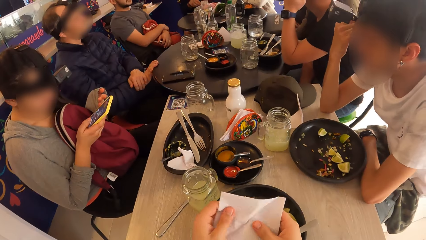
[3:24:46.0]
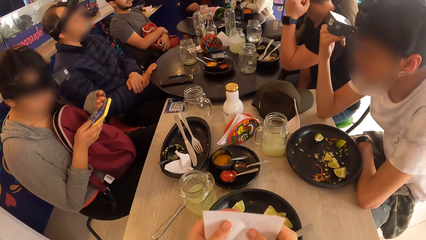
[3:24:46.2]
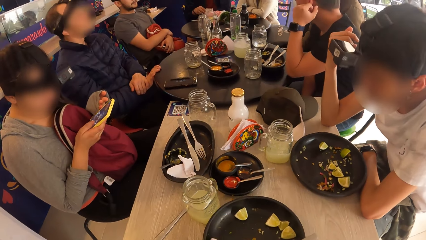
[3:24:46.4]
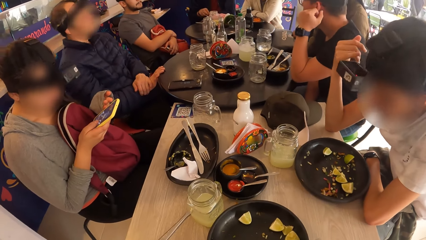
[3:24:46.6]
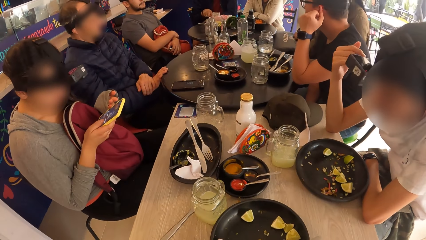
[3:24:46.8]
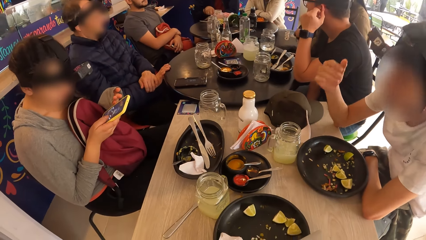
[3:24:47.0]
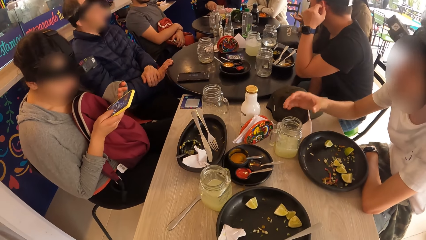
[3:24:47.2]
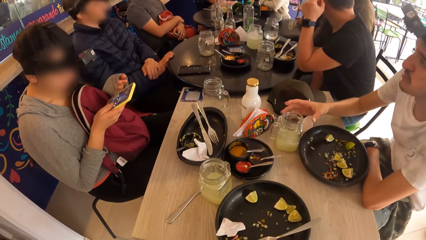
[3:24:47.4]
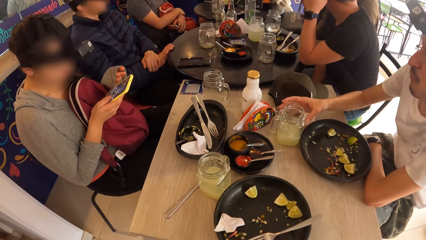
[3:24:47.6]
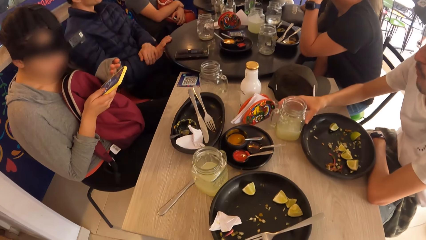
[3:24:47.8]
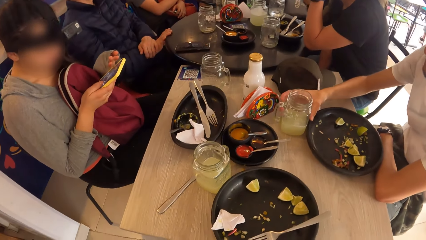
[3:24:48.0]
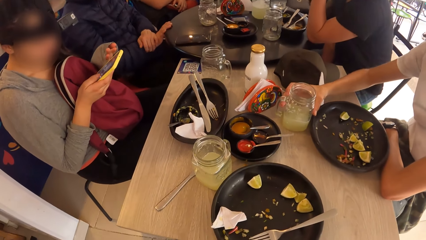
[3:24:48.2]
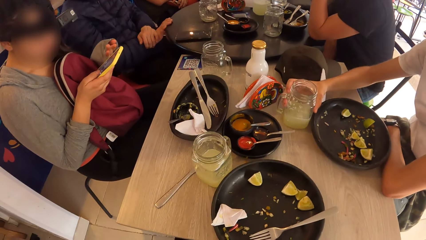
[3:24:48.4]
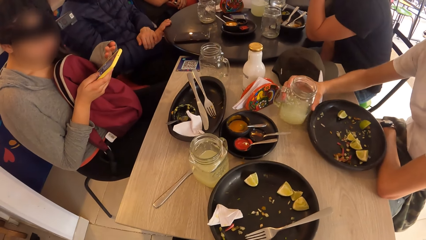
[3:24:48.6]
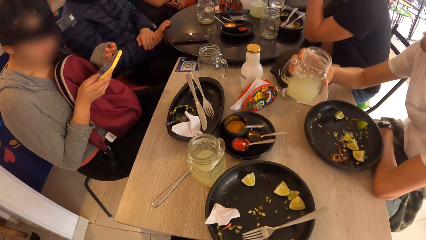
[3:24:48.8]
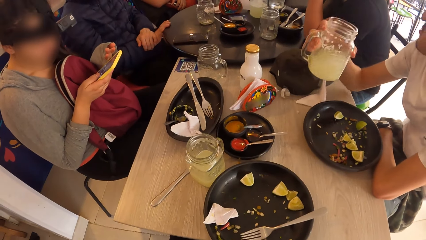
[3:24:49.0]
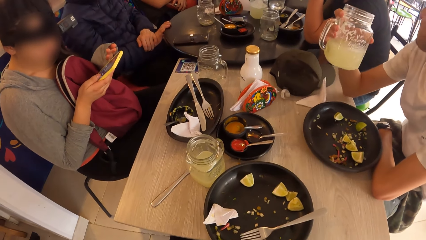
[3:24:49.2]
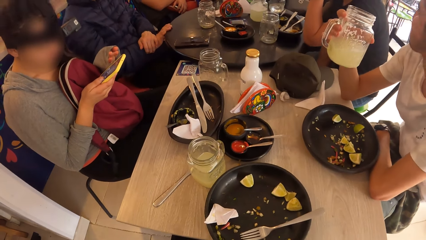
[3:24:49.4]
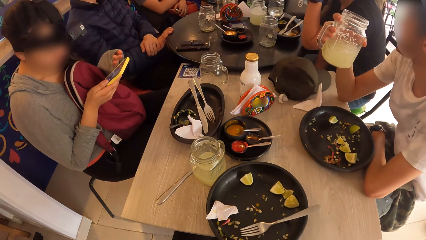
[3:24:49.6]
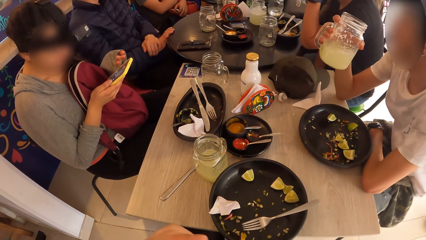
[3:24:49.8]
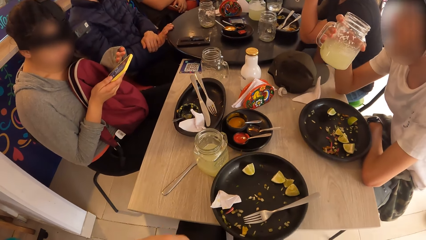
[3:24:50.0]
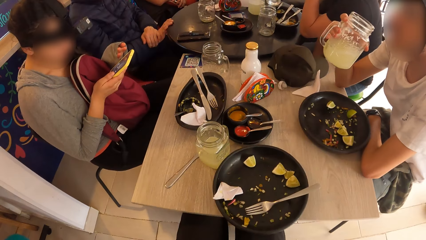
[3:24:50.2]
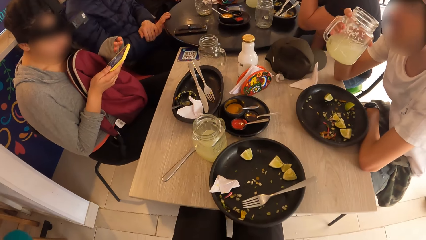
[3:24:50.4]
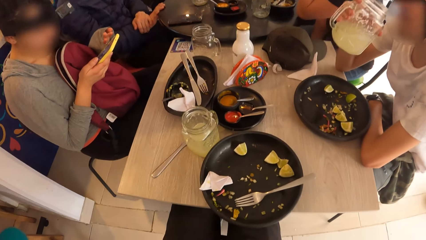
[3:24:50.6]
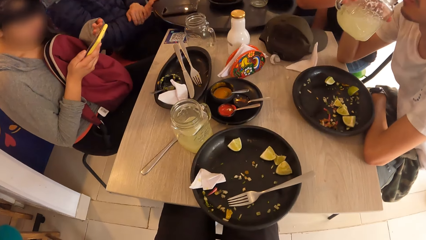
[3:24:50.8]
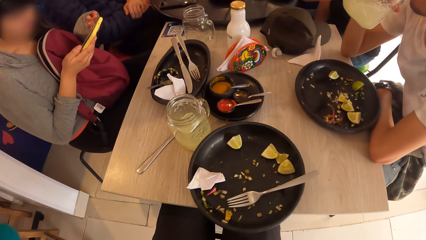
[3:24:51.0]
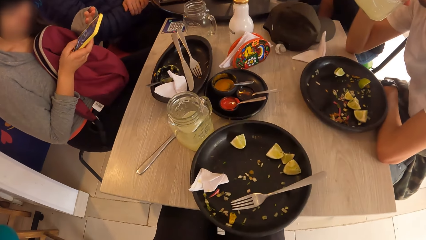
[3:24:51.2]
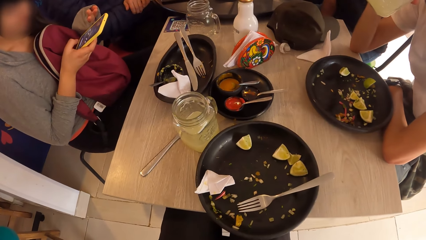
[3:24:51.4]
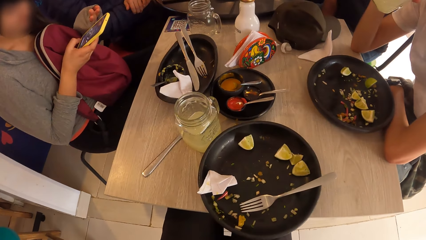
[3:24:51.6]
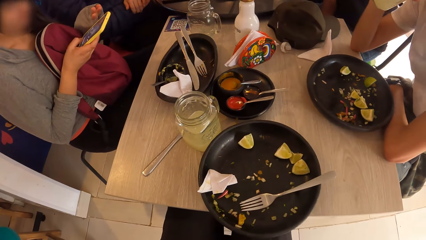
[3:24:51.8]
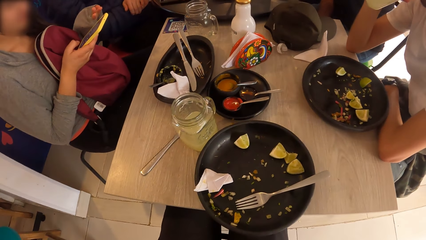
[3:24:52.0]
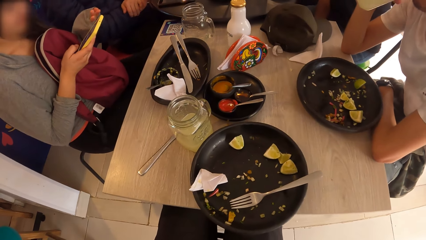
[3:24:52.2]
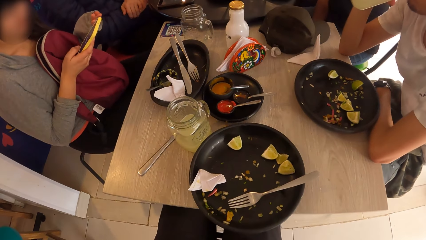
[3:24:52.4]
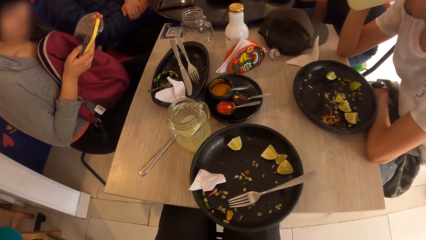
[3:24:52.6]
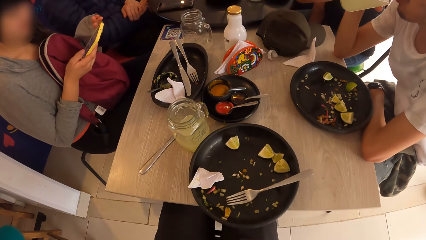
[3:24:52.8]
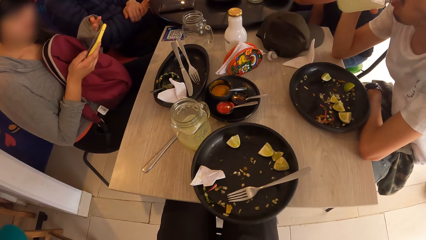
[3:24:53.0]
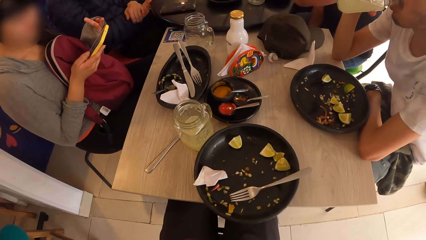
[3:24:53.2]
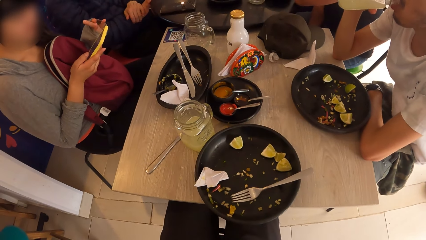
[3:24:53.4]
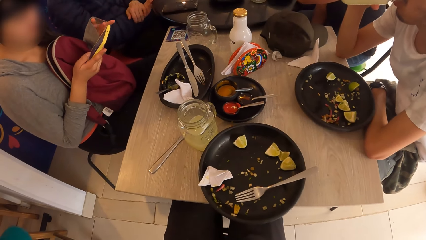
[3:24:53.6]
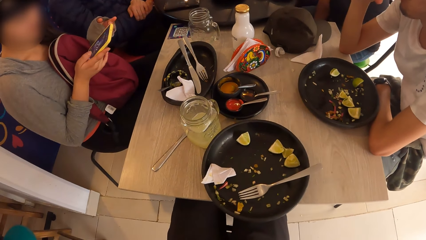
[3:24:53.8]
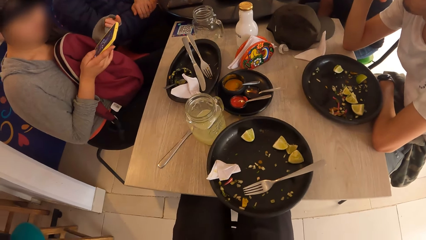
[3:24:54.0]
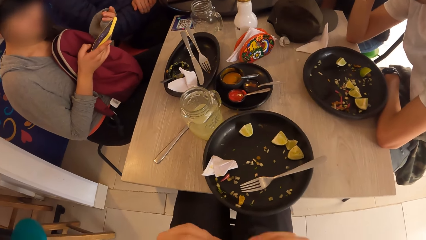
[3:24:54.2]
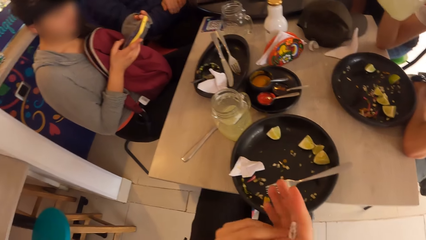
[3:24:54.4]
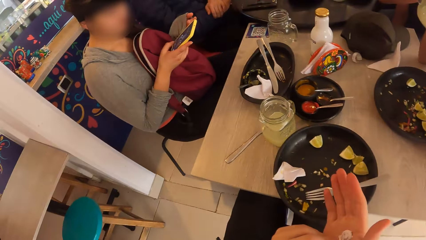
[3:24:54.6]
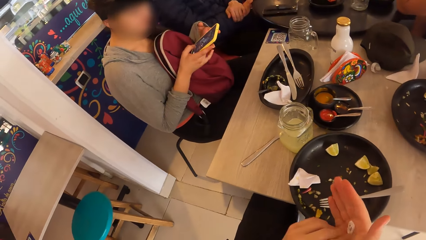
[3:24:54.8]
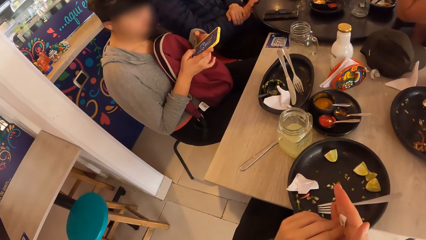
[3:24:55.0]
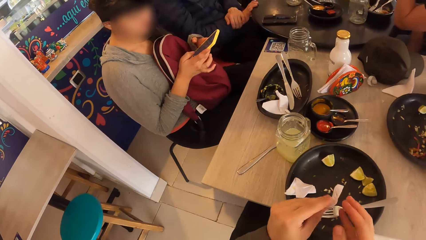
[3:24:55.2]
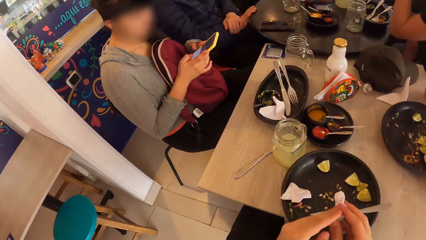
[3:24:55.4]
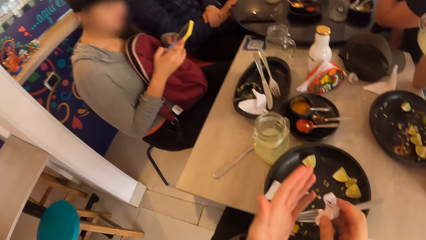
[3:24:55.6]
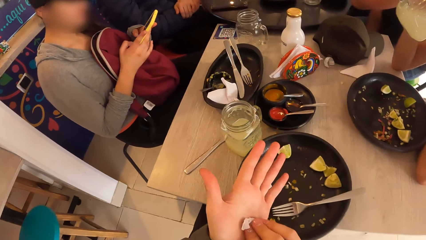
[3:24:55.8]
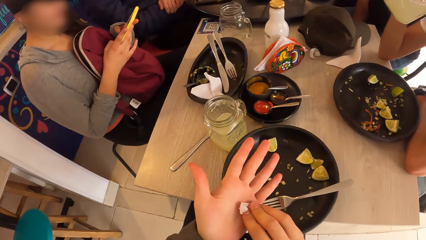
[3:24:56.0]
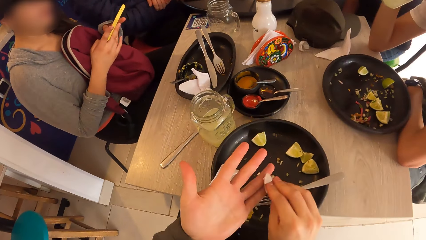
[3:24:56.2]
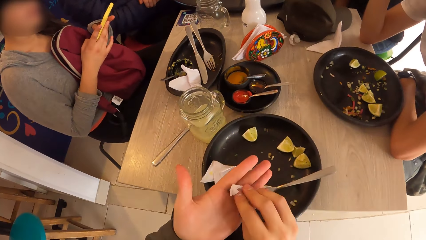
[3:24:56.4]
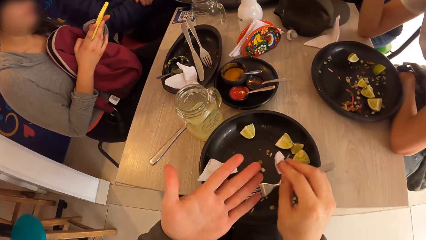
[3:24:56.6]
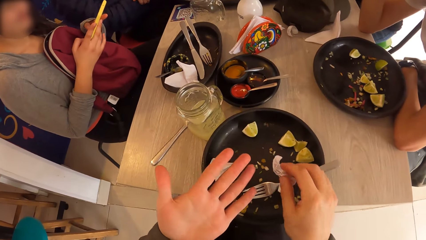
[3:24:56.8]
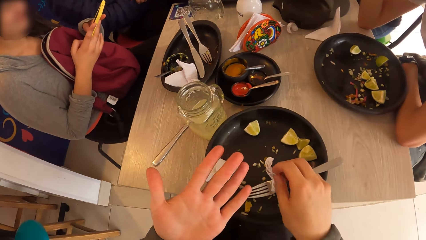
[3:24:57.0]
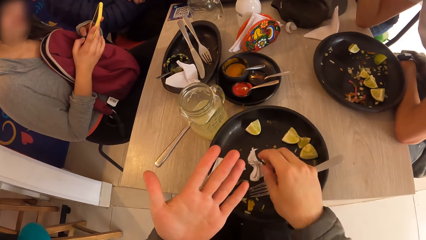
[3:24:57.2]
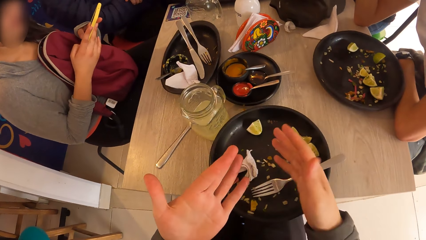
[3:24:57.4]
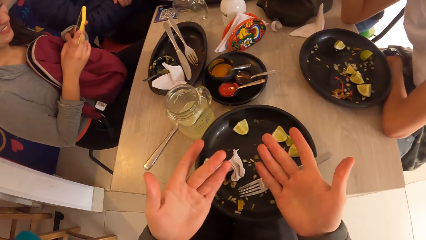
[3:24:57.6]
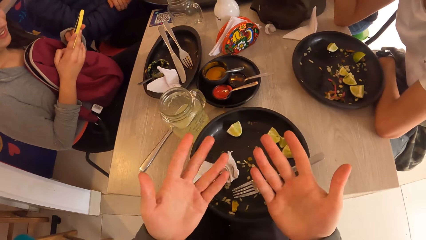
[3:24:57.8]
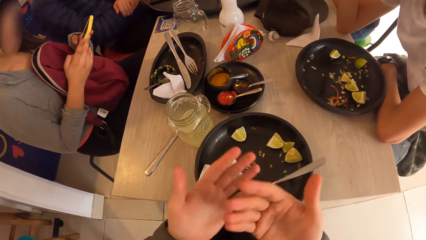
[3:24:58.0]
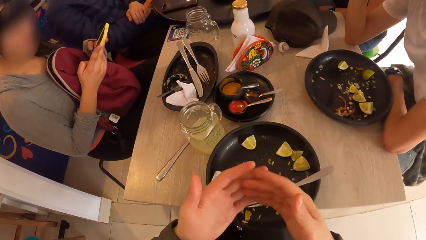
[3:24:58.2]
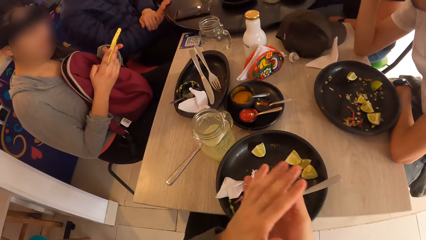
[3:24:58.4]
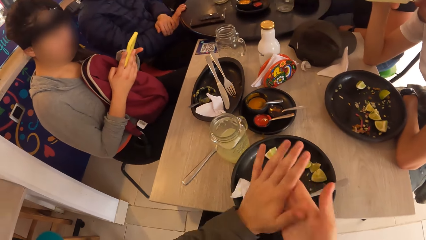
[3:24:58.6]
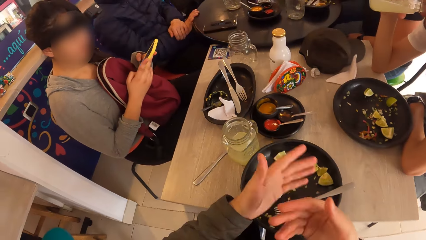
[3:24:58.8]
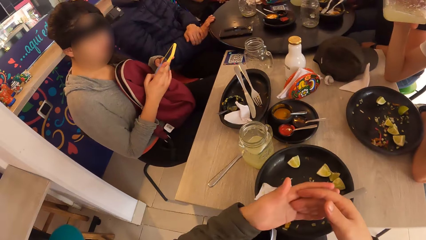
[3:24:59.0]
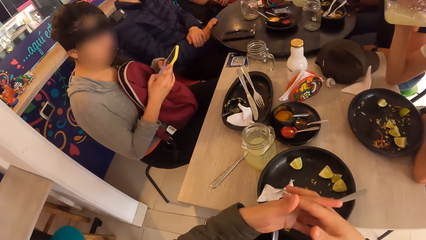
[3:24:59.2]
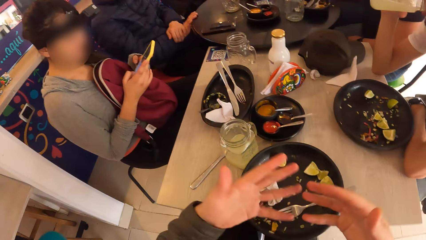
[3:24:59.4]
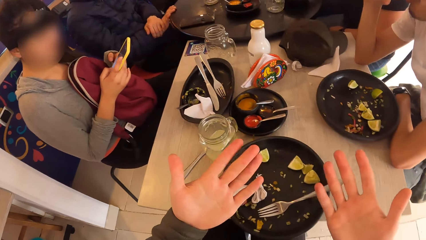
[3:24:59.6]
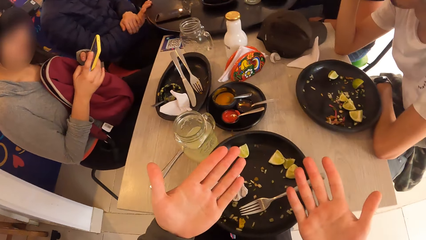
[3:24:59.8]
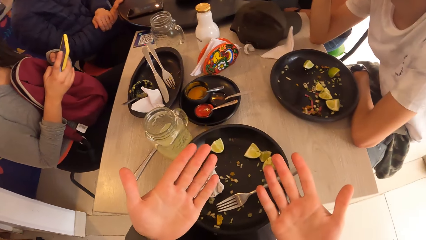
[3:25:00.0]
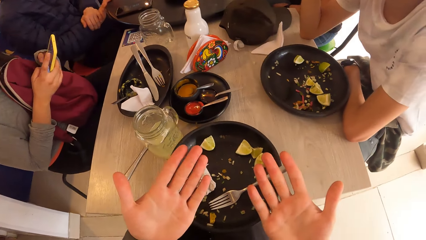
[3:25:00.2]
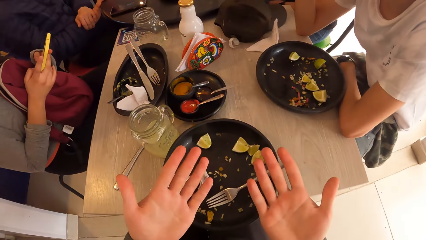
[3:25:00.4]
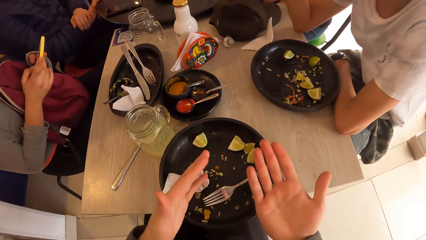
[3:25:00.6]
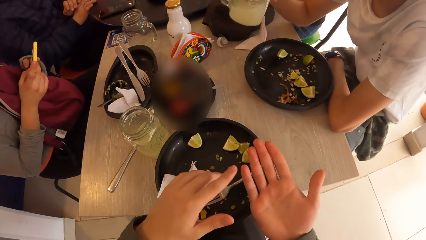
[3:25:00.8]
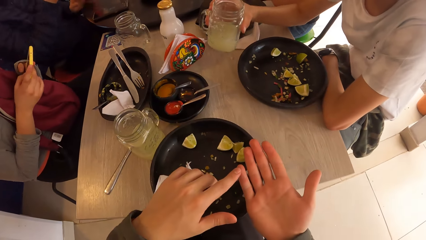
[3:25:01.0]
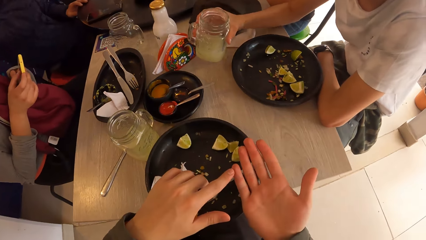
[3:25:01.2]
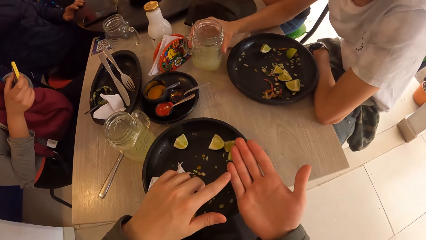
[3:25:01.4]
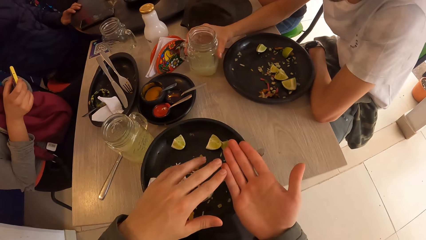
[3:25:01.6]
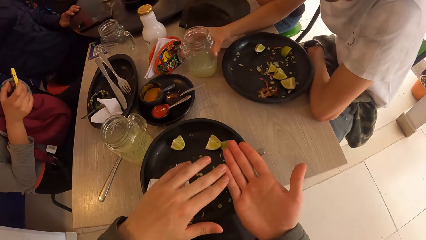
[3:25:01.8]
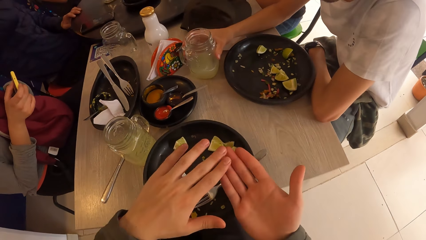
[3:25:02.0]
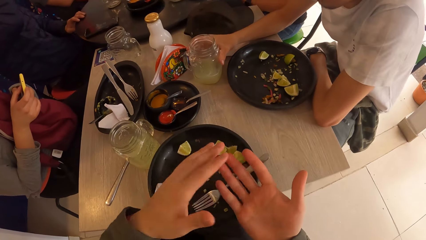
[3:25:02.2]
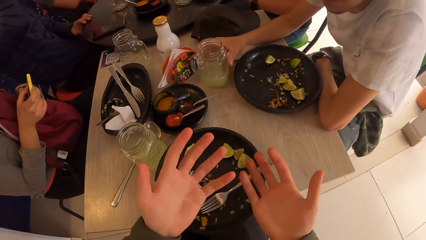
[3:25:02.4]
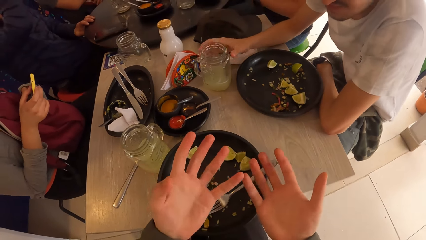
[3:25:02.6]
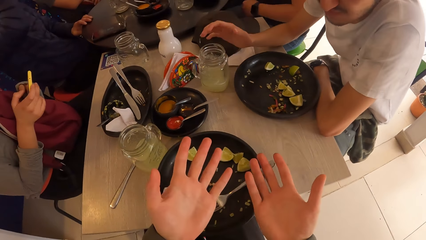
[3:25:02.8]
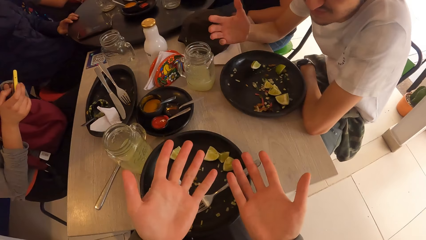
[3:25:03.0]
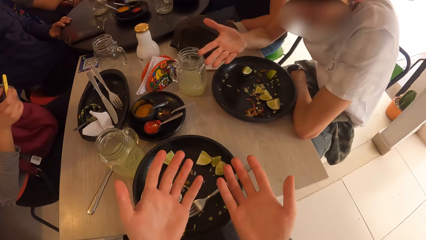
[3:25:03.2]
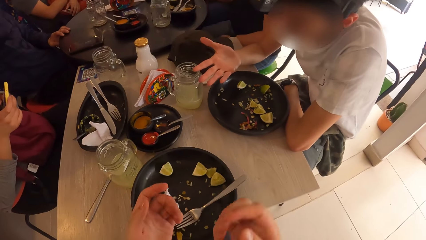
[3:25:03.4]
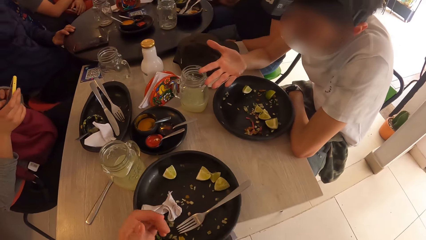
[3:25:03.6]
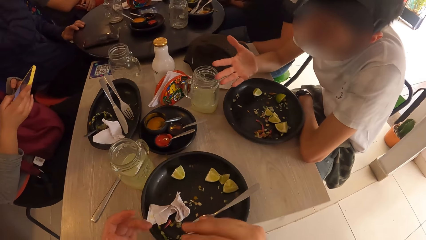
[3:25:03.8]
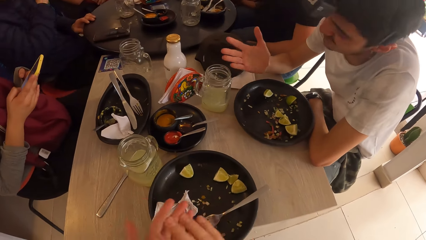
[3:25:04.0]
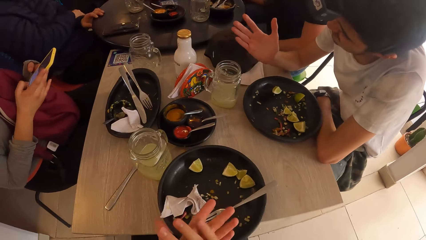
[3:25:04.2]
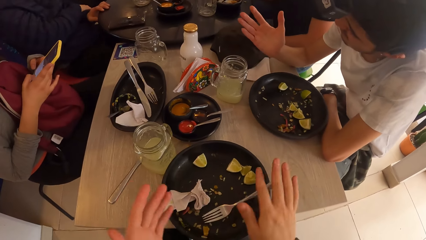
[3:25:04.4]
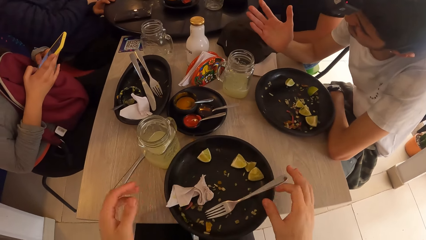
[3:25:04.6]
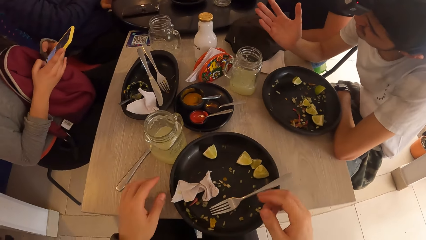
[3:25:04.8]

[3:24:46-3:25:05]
The camera wearer wipes his mouth. A man picks a glass of juice from the table with his right hand. The man drinks from the glass of juice in his right hand. The camera wearer cleans both hands with the napkin. He drops the napkin on the plate with his right hand. The man drops the glass of juice on the table with his right hand.
